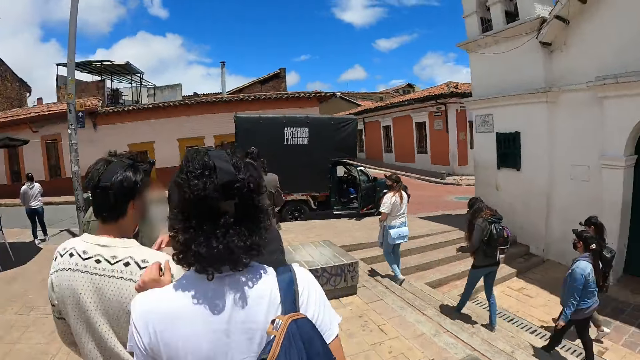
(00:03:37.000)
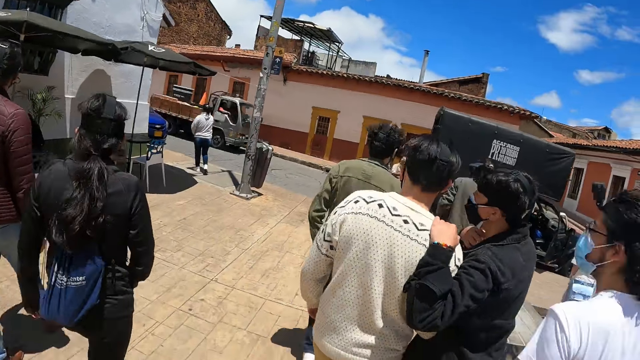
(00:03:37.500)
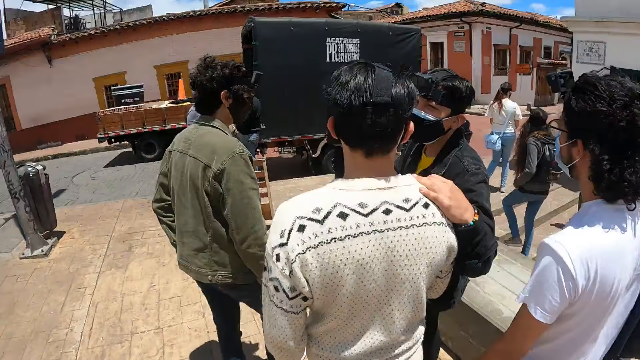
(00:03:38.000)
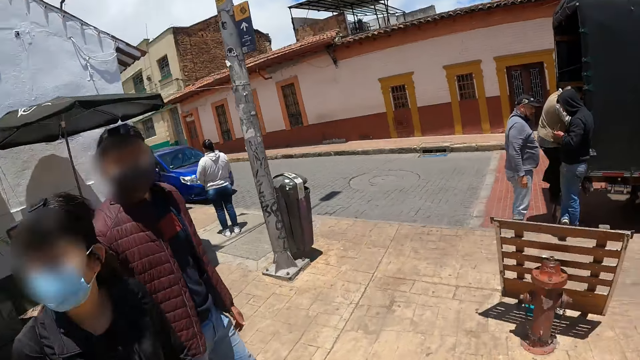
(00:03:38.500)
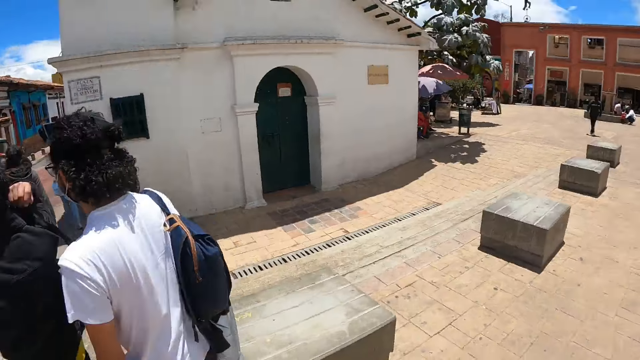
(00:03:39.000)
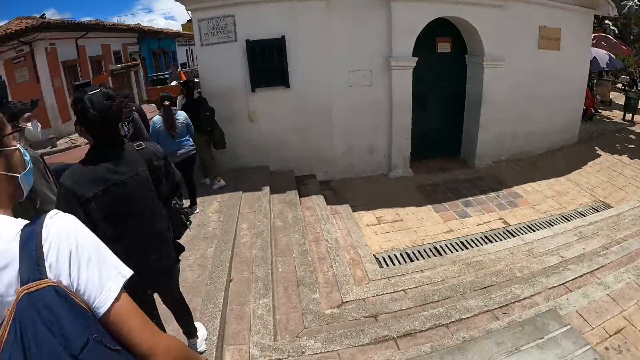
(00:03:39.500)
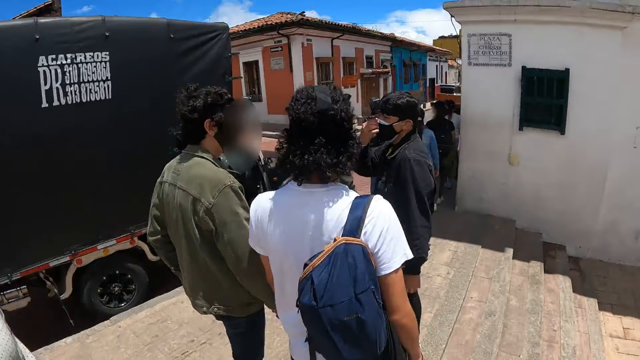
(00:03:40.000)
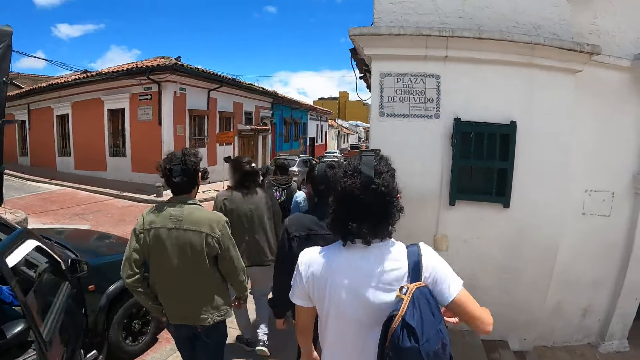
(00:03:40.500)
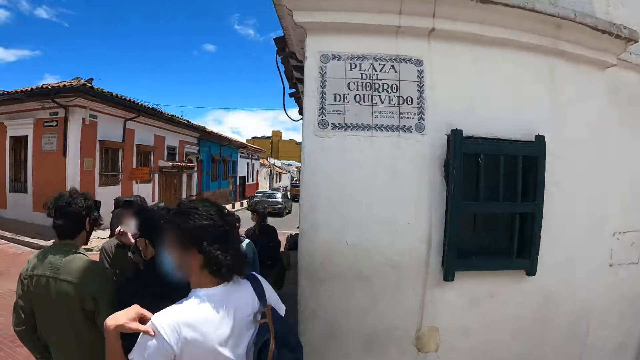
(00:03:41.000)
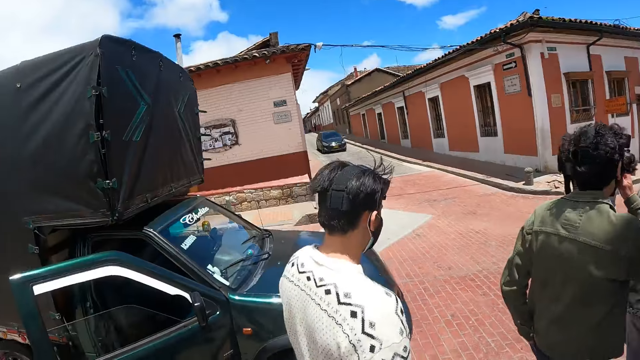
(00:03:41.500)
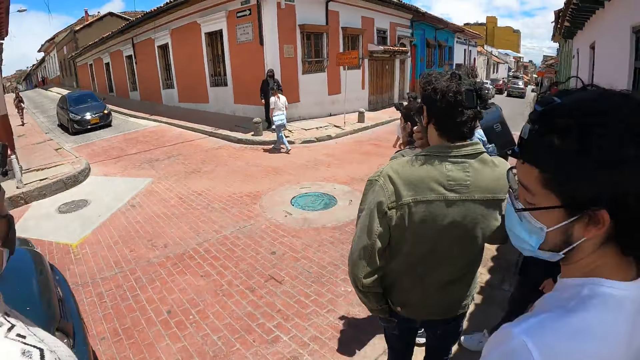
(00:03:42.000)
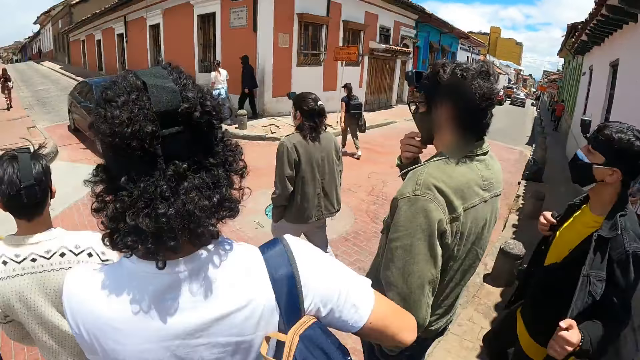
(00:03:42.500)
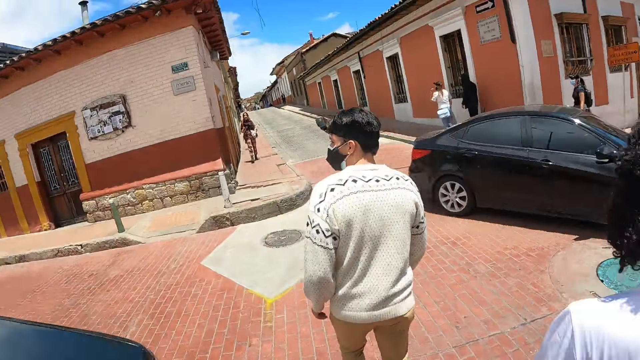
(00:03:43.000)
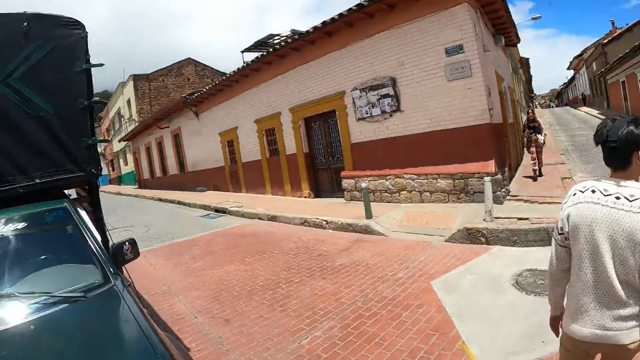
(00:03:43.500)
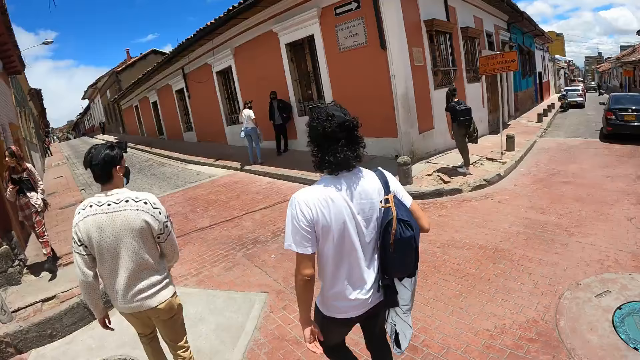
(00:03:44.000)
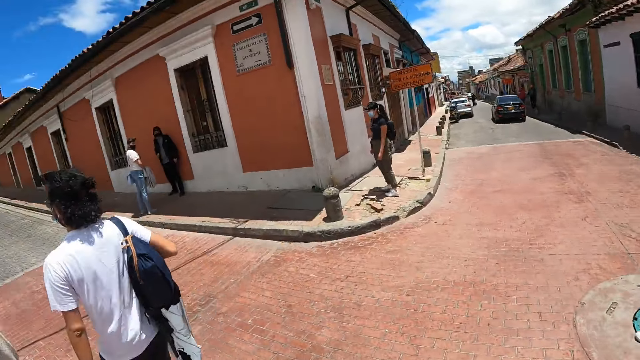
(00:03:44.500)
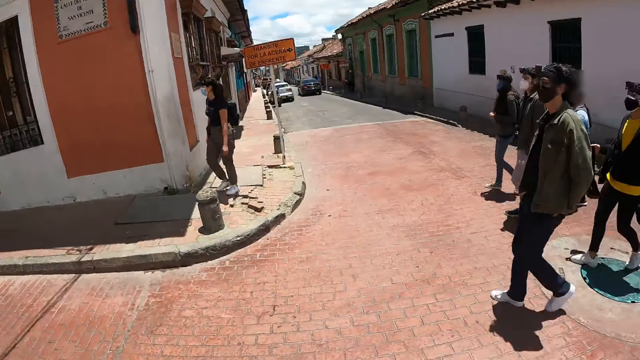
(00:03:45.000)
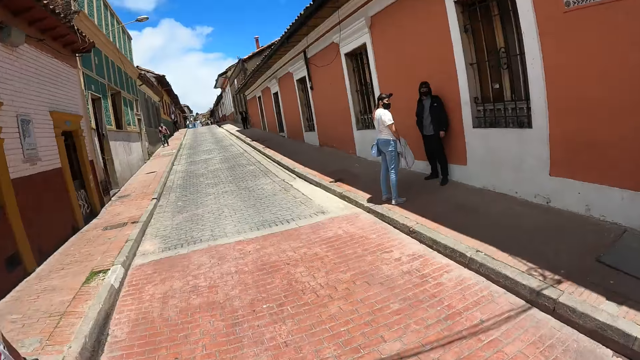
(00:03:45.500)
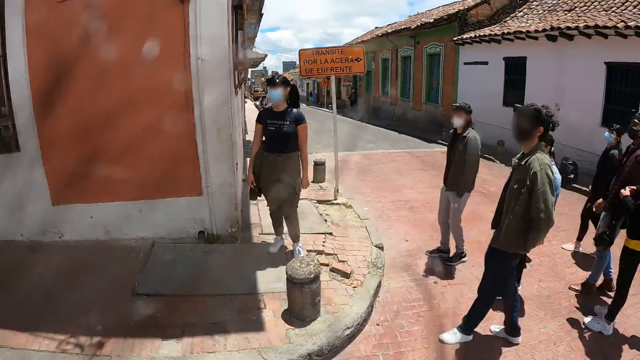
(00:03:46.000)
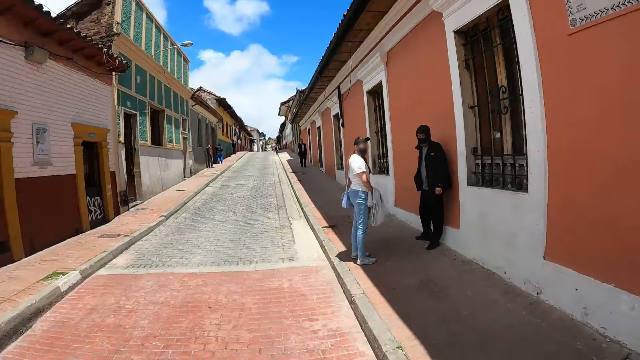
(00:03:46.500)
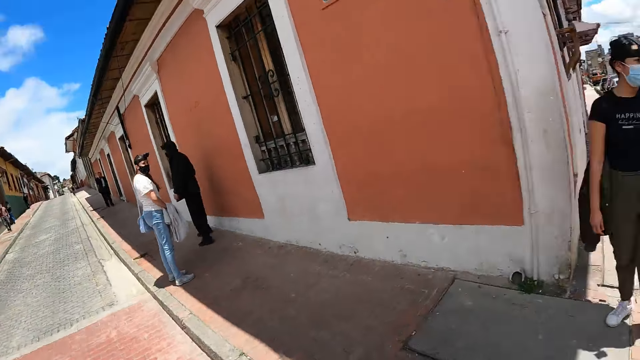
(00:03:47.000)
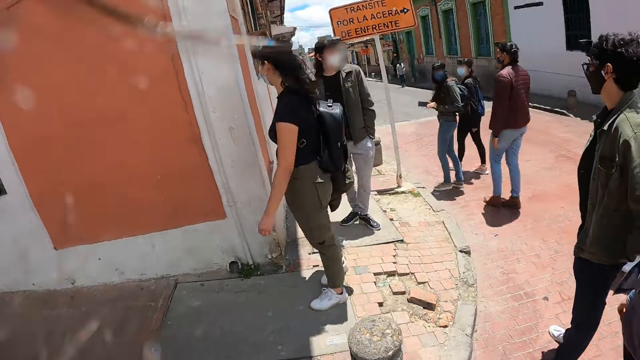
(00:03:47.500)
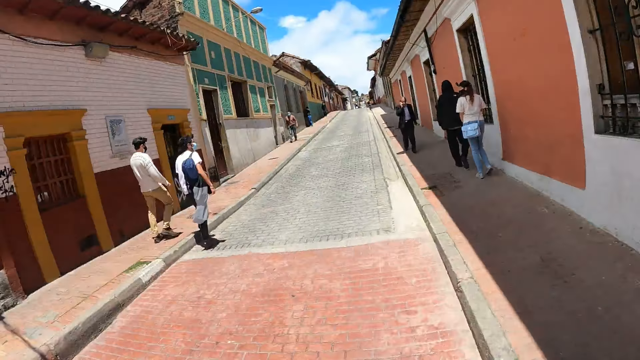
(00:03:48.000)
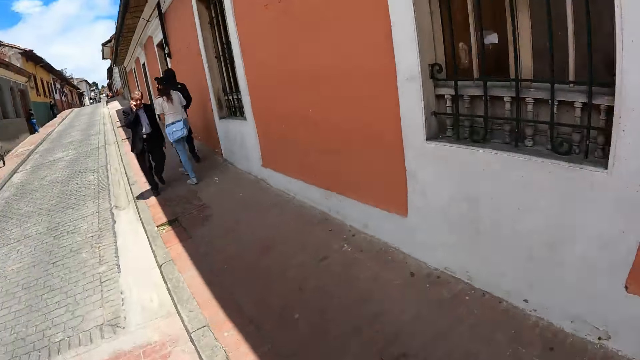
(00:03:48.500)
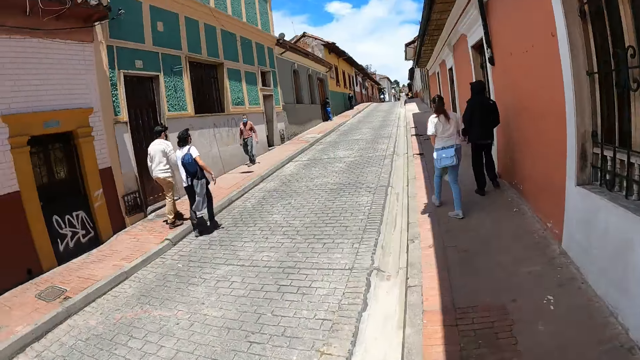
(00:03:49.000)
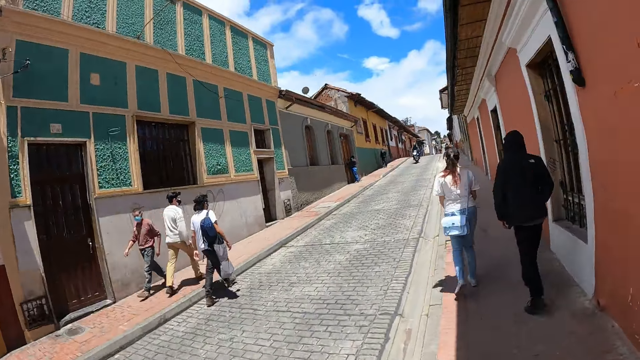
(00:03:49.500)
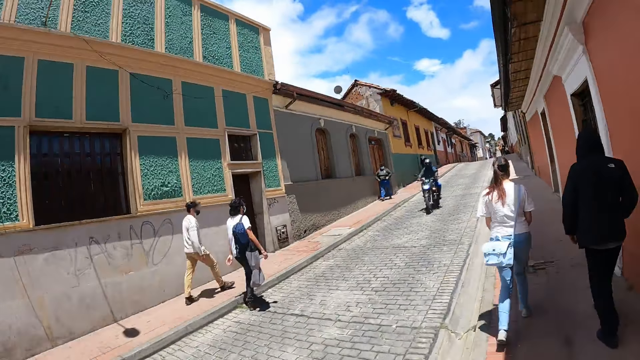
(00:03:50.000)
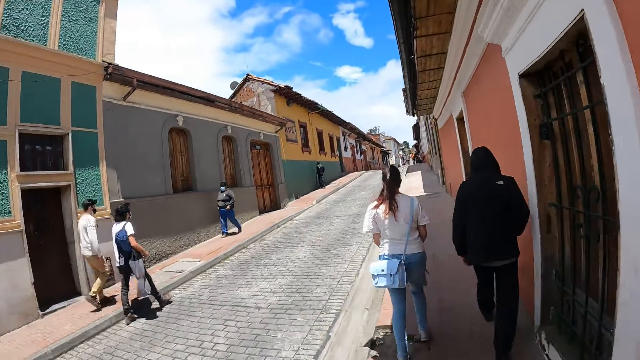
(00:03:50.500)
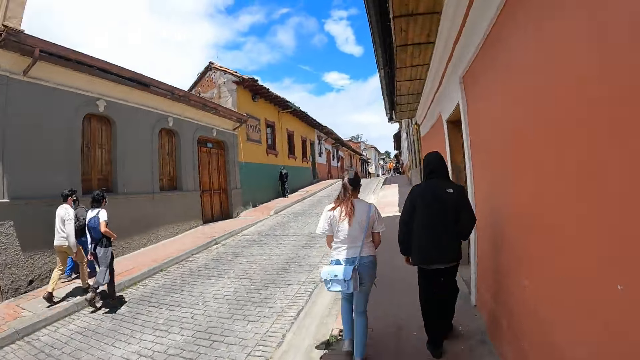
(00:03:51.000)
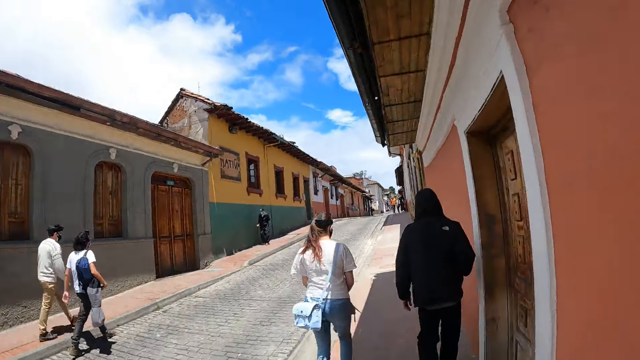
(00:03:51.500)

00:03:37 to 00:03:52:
A man interacts with another man. The first man holds the other man on the shoulder. The camera wearer walks around the city. They look around the city. They walk around the city. The other man walks around the city. The other man crosses the road. The camera wearer crosses the road. They look around the road. They stand at a junction. They walk along the path. The other man walks along the path.

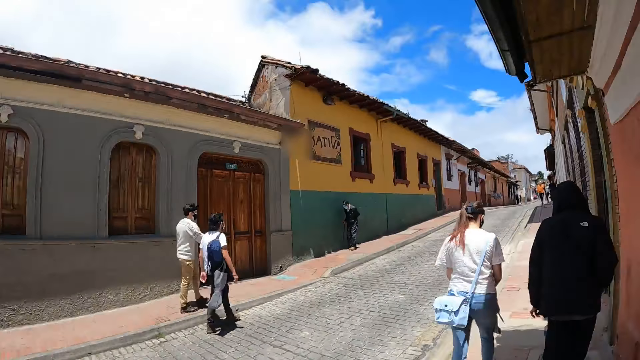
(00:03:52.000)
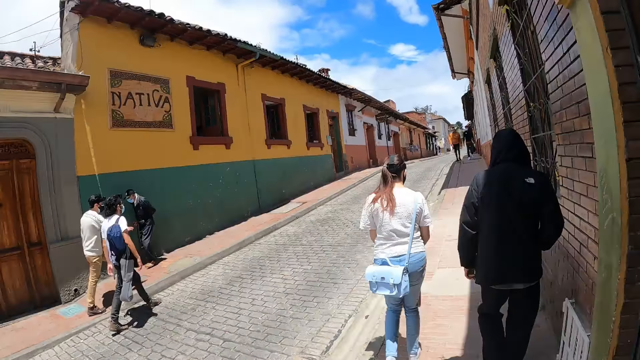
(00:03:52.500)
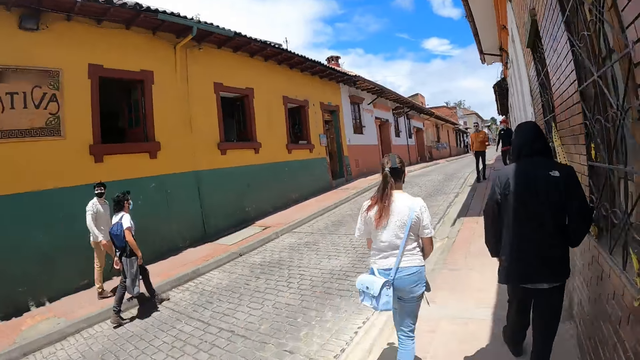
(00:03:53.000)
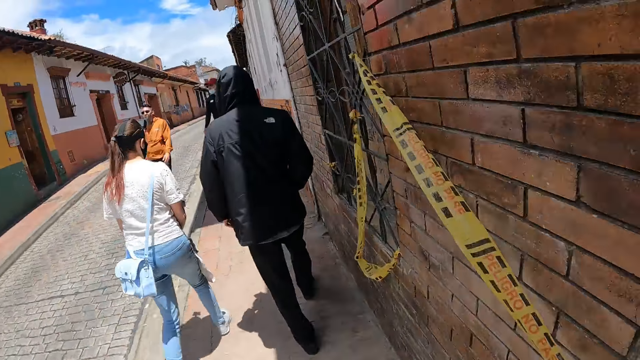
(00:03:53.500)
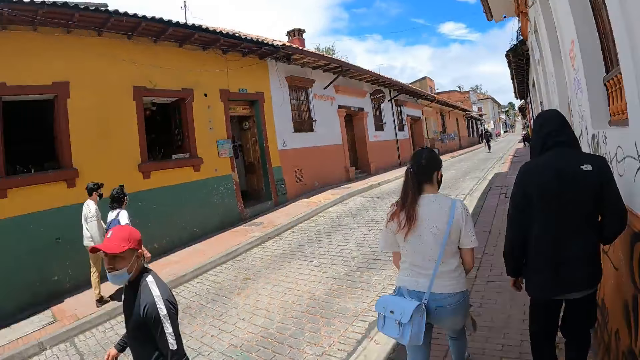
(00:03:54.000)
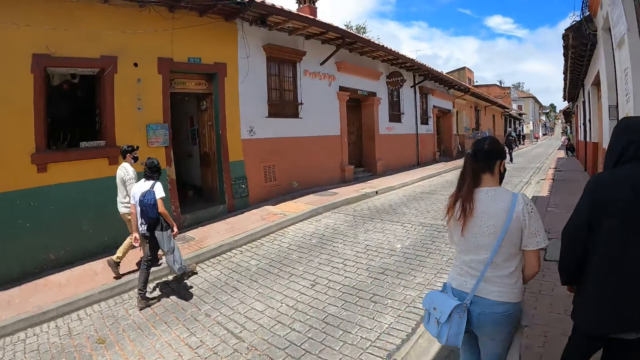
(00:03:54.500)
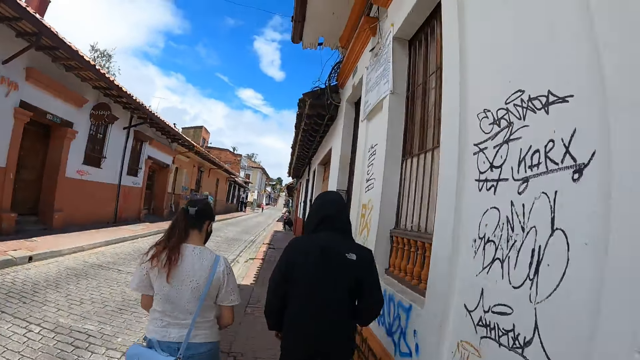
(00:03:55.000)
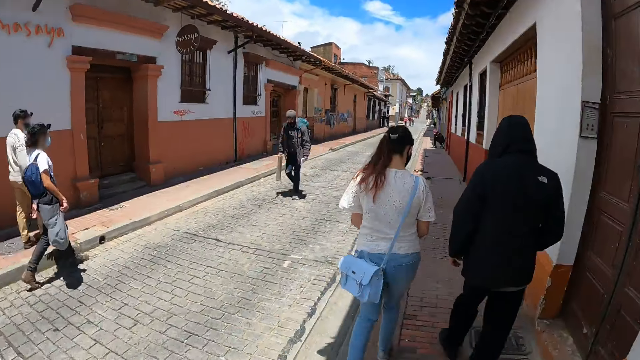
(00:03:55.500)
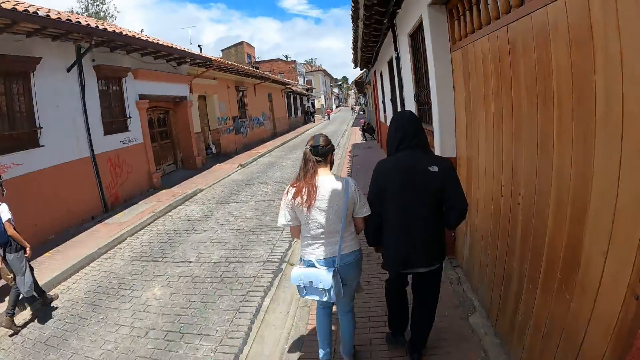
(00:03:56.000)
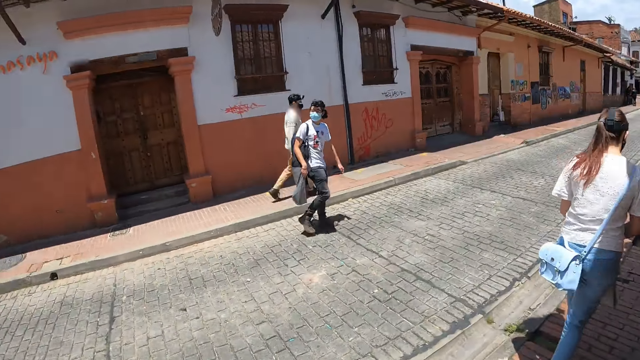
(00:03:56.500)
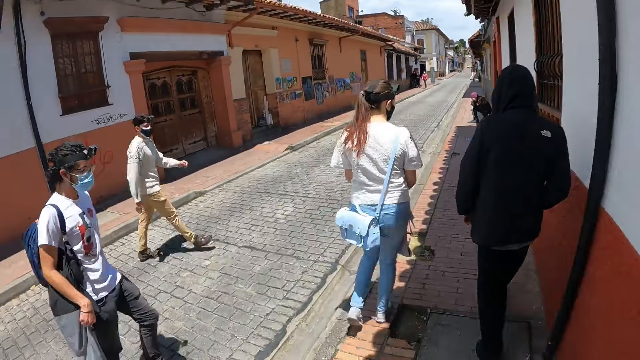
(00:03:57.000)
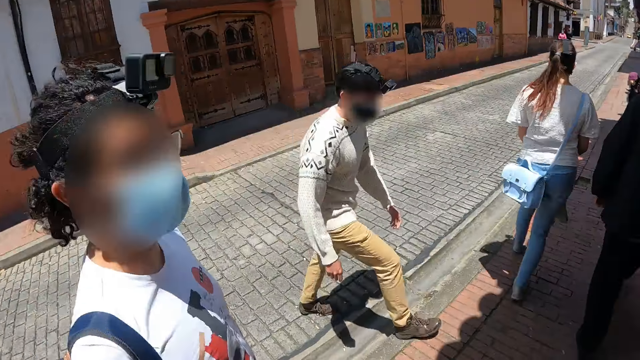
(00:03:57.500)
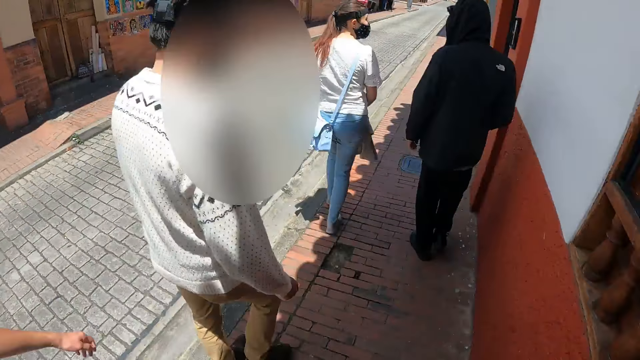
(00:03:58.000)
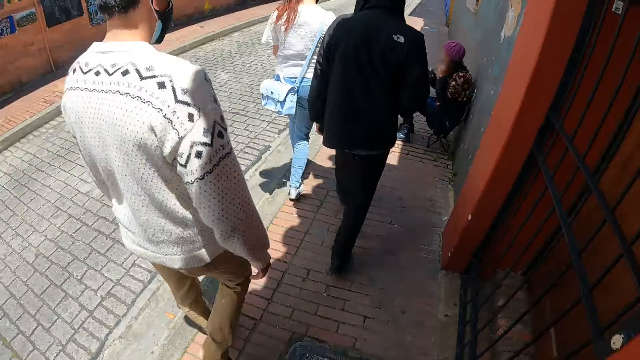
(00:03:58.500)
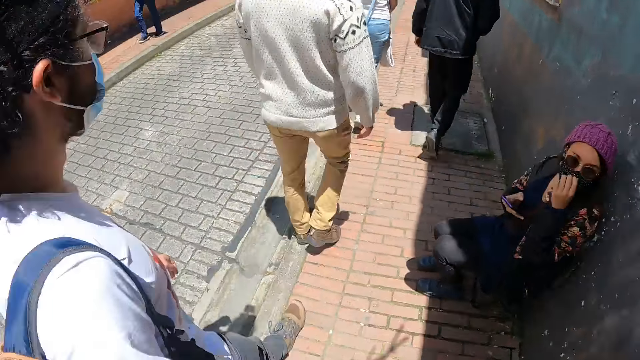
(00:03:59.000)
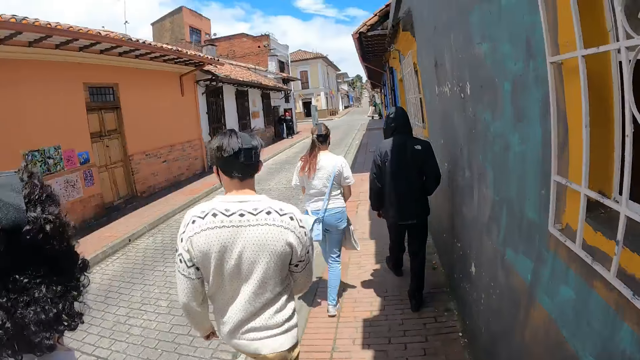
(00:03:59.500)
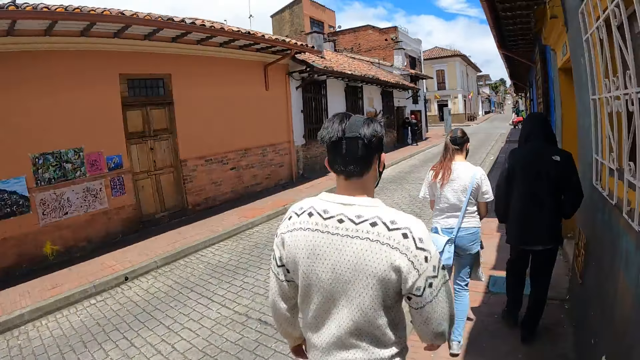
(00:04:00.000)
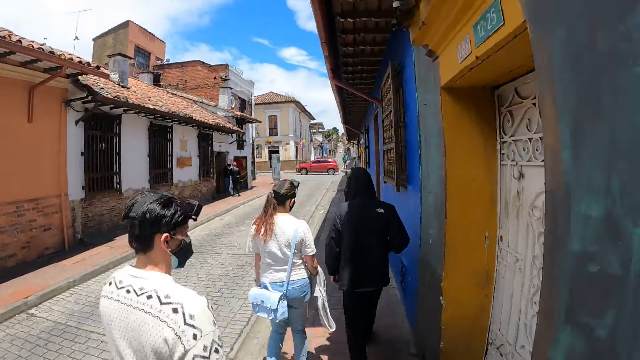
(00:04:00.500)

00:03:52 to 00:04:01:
A man crosses the road and walks along the path.
